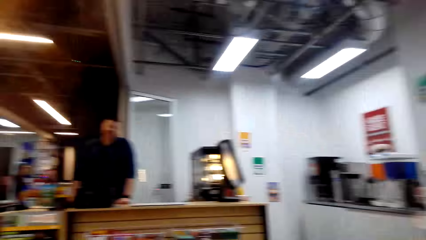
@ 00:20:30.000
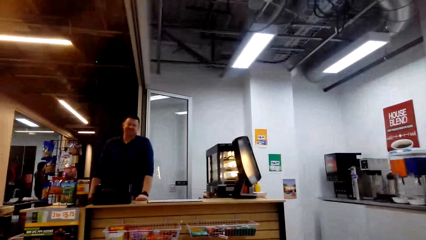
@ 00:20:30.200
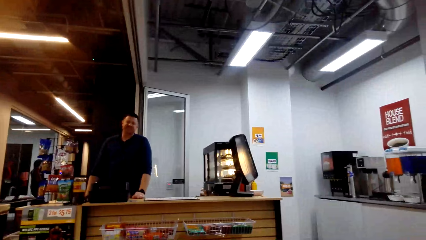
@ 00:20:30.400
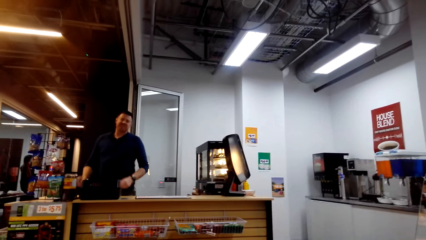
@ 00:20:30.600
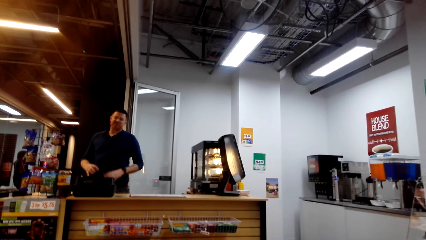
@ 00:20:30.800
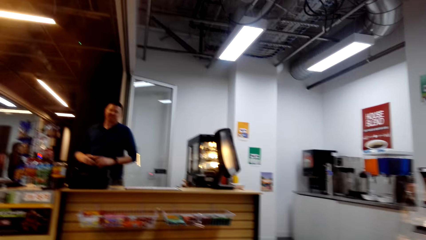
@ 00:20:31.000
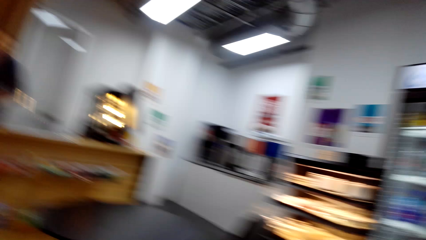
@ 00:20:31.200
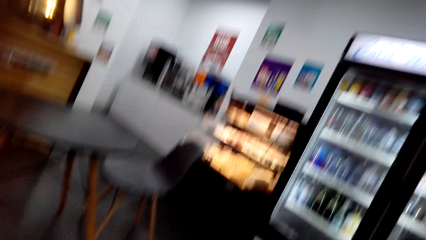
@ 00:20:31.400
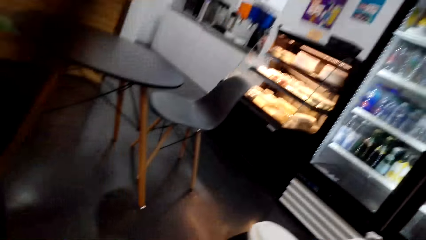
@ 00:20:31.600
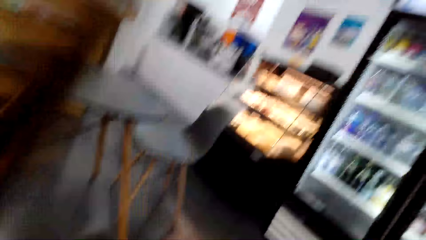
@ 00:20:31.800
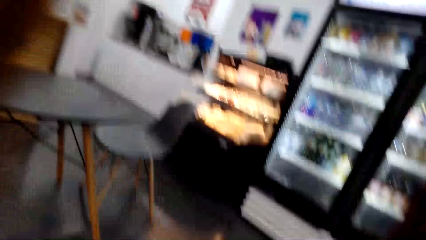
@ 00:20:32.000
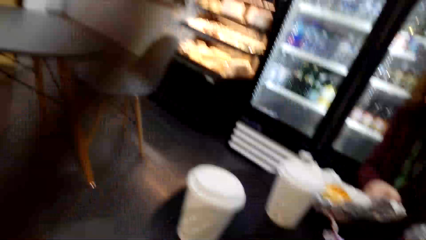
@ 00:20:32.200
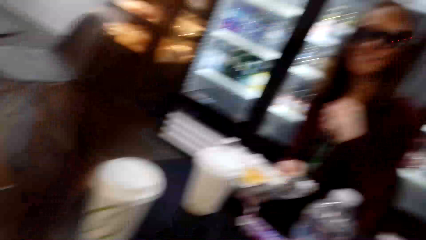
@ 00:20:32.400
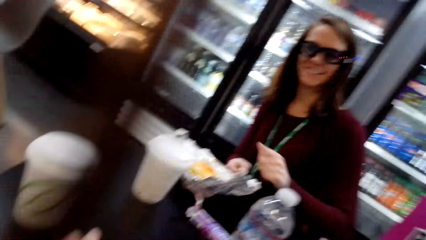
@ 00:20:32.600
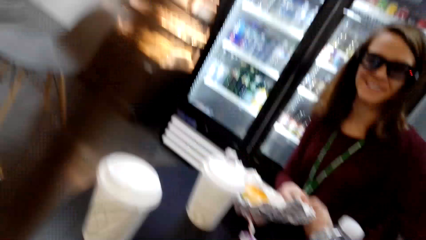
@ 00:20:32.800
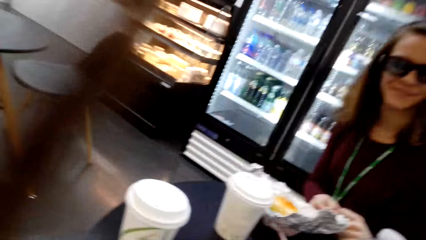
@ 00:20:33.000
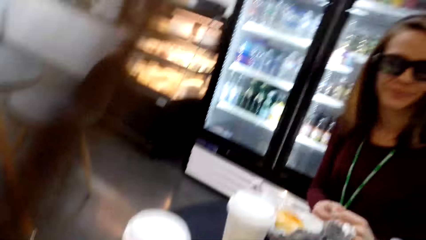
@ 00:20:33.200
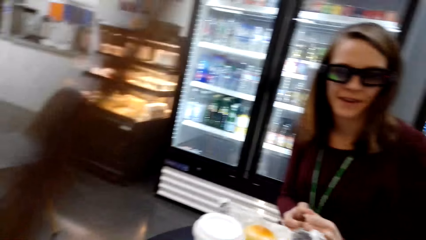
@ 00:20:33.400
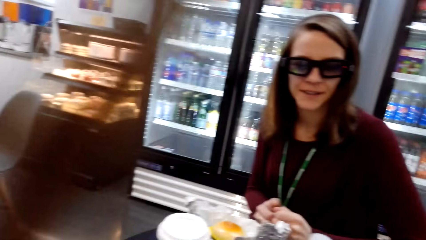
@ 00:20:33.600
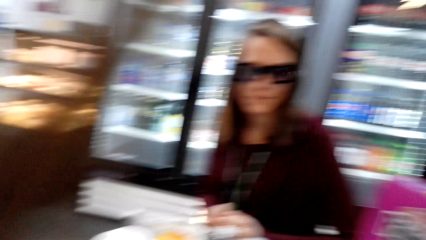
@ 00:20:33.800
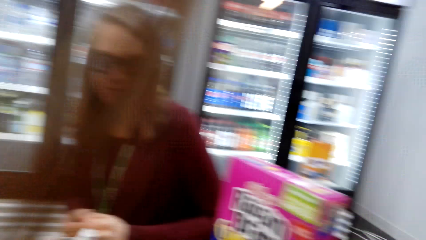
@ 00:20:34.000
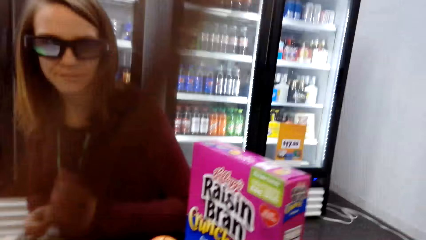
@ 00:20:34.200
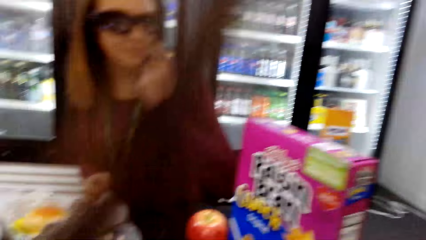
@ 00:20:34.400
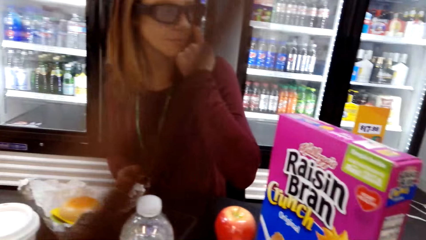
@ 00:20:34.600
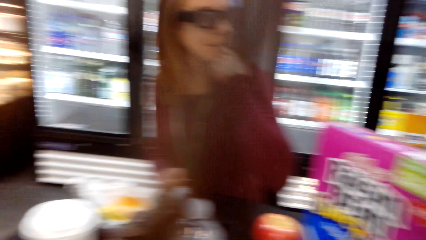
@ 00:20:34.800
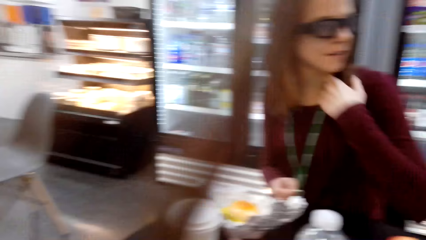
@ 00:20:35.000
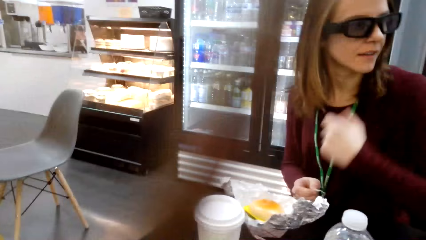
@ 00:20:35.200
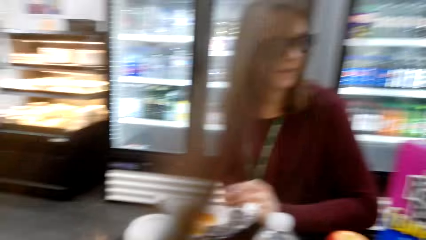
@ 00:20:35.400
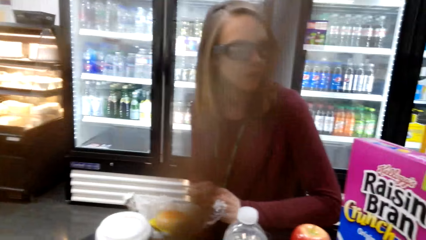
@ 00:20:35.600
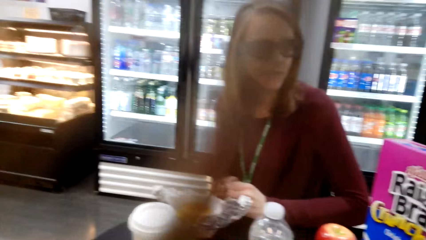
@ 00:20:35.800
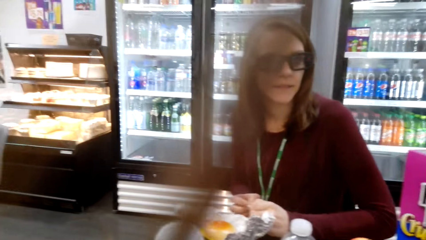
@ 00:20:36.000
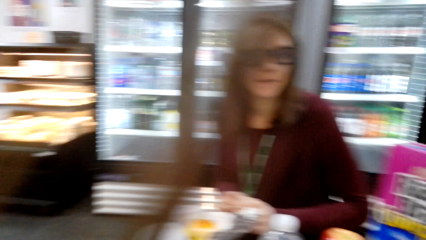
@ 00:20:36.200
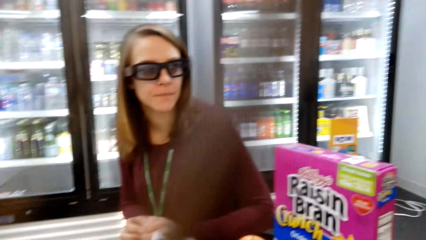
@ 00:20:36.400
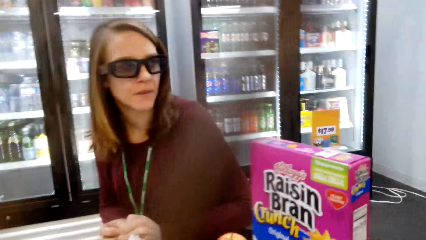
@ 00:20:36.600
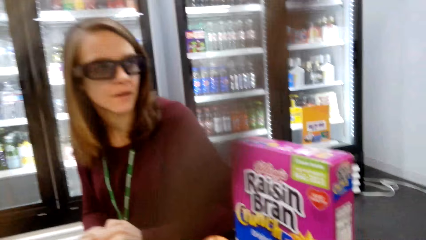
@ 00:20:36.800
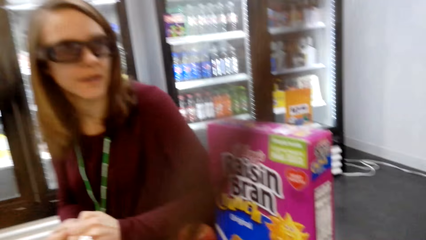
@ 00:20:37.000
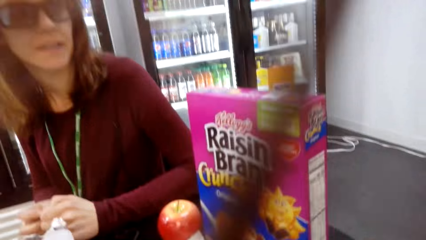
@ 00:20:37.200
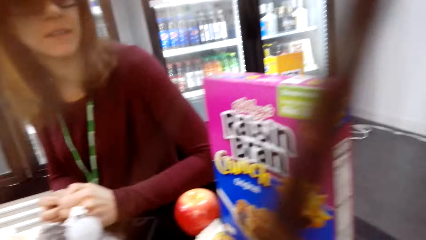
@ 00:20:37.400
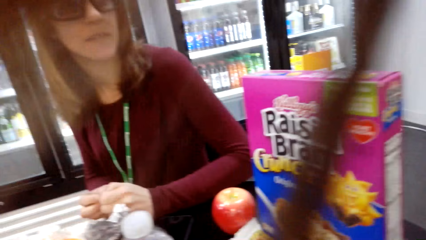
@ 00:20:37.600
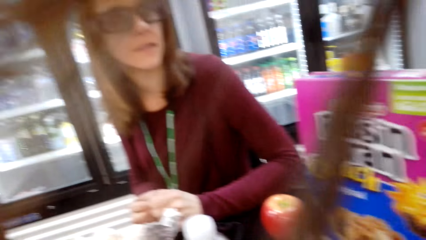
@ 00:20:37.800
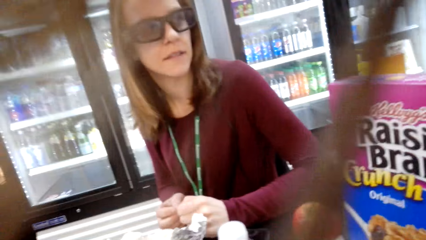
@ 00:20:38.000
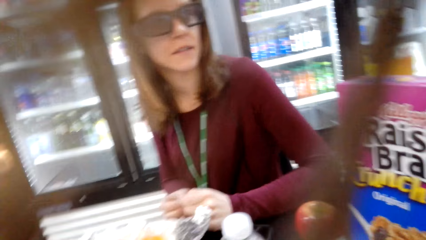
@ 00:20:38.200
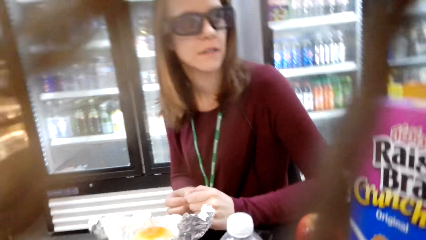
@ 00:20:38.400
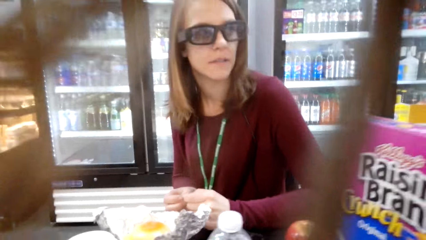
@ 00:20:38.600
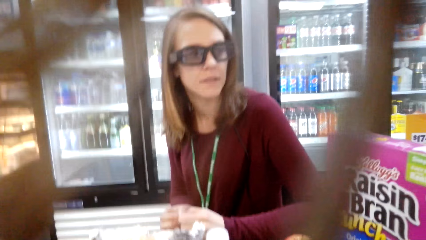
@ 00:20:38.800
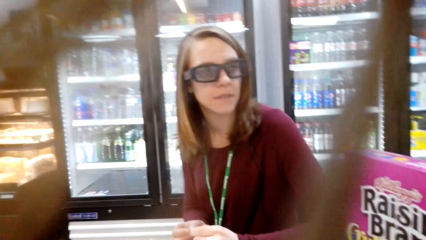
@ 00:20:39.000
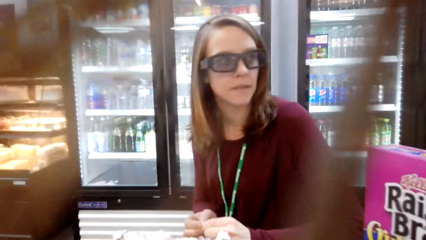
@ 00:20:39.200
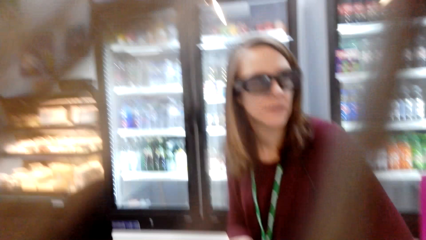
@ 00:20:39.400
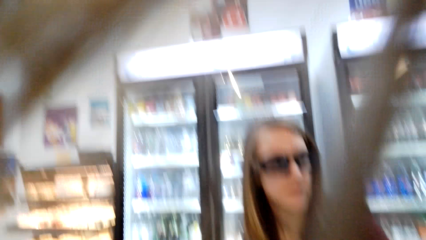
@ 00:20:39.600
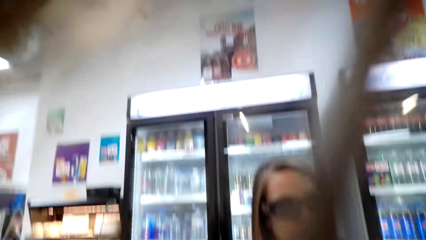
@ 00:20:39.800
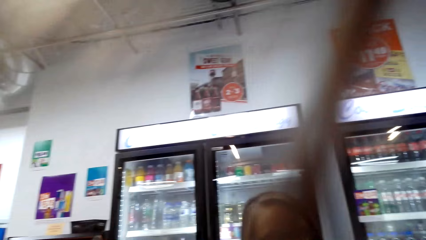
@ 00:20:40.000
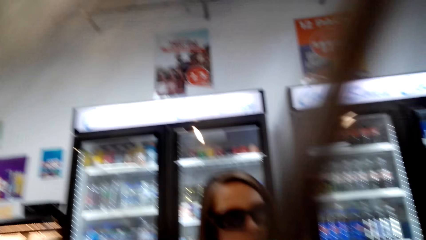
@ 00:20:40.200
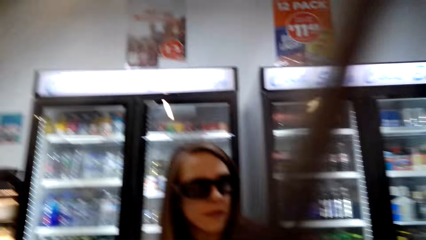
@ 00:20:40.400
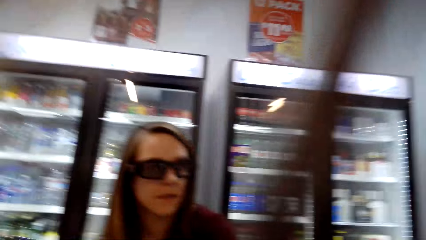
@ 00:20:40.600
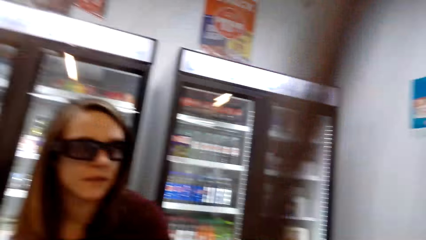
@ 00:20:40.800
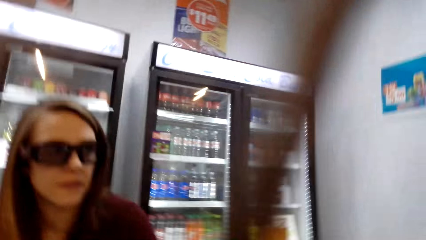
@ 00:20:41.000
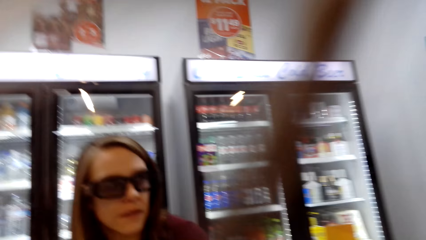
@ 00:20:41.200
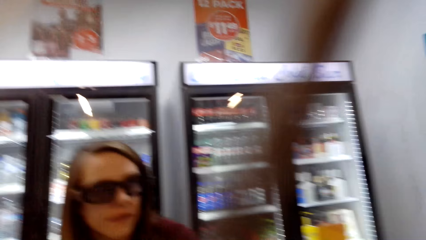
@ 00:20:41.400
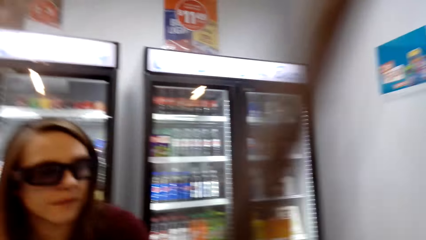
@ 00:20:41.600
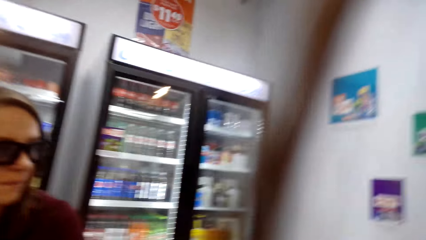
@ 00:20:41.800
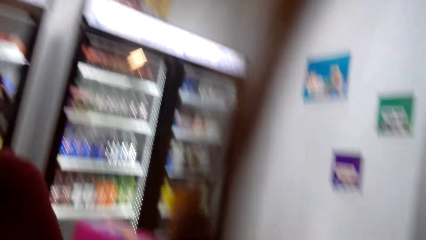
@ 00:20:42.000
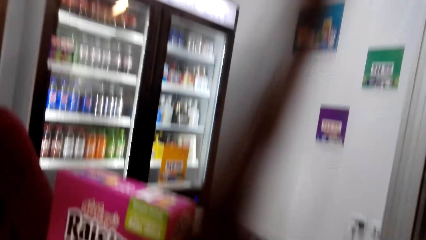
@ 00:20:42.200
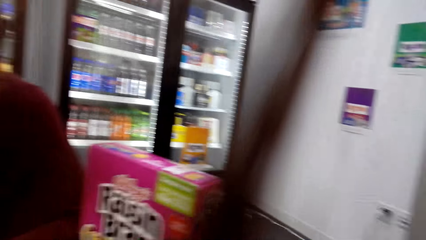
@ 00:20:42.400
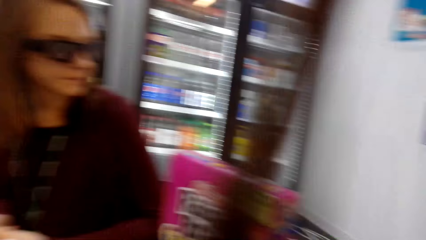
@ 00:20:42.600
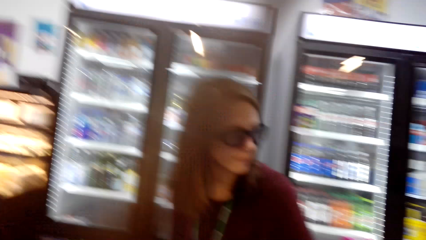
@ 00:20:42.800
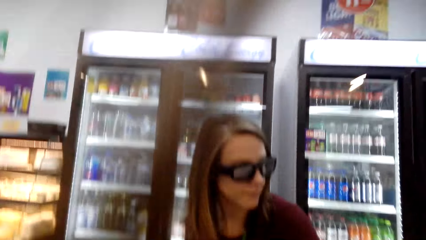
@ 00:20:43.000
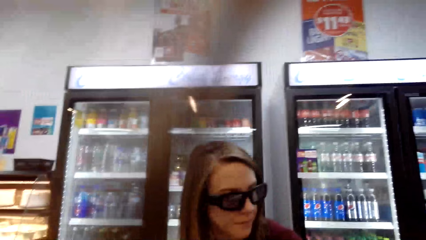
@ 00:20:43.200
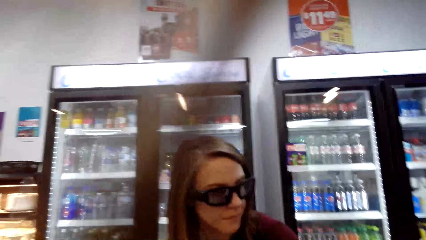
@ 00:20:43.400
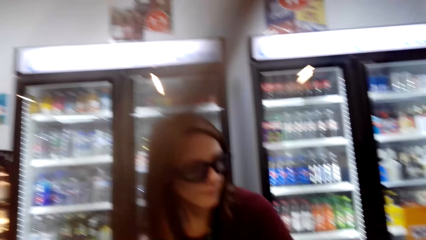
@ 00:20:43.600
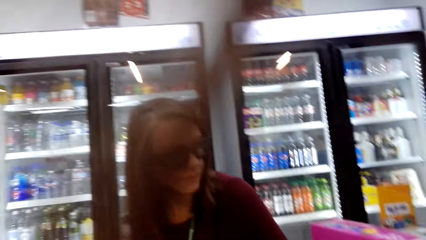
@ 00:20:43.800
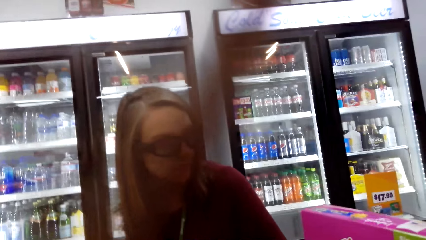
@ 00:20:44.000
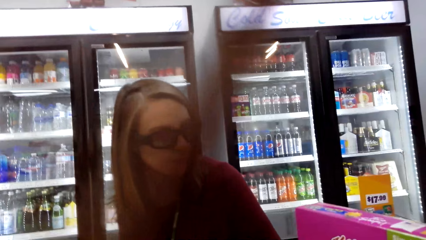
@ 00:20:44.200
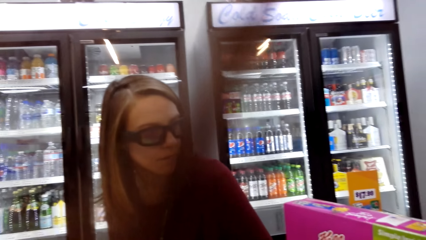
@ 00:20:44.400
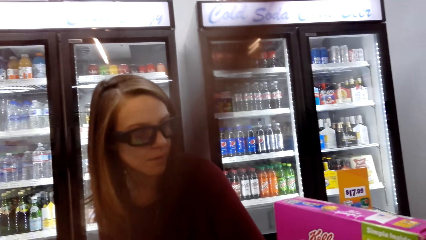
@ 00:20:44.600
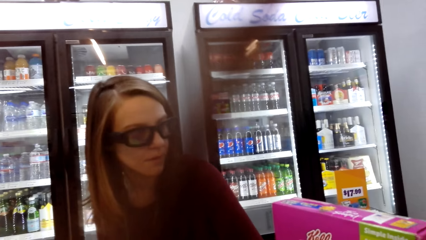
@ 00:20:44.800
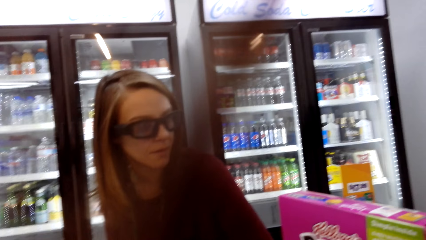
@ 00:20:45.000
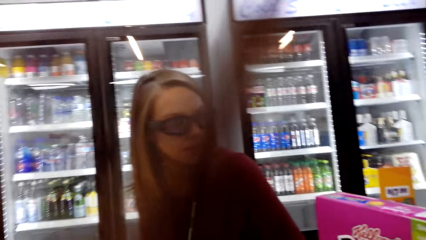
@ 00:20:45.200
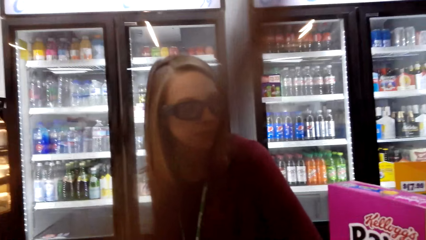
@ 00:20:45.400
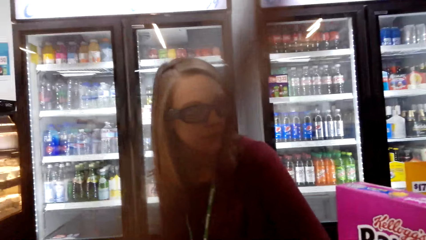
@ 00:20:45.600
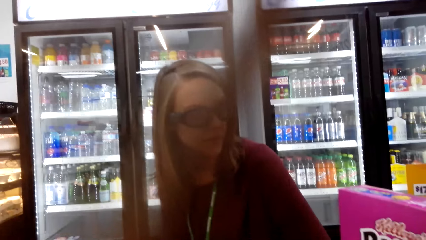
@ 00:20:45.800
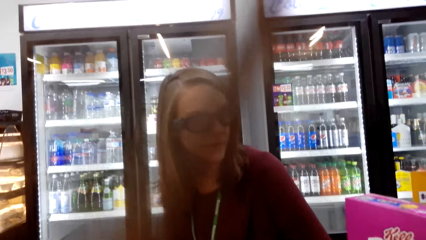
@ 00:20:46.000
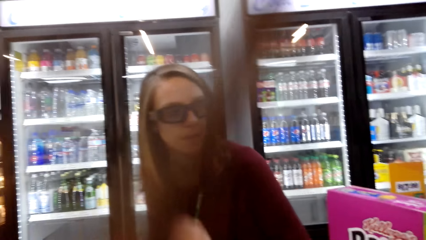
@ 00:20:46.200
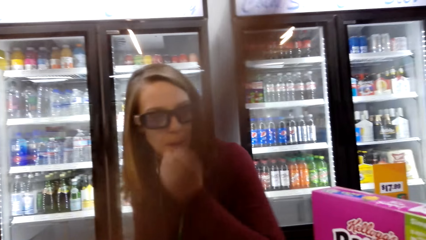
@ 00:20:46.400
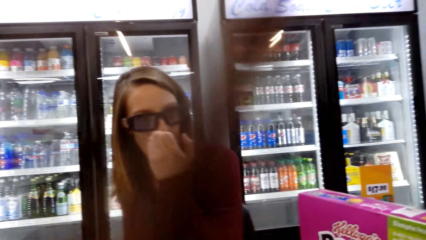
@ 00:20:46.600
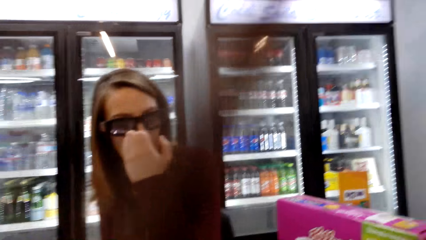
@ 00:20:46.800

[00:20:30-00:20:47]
The camera wearer converses with a man and a woman. They look around the shop. They converse with the woman. The woman scratches her face. The camera wearer converses with the woman.
